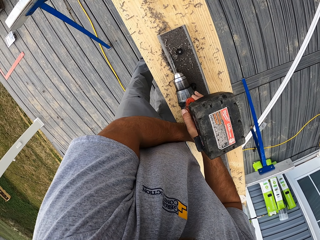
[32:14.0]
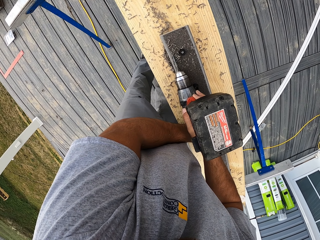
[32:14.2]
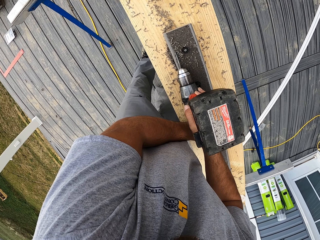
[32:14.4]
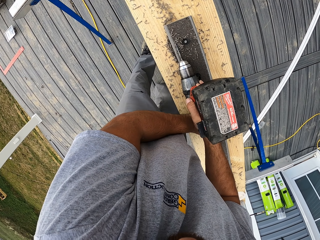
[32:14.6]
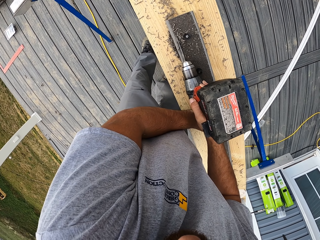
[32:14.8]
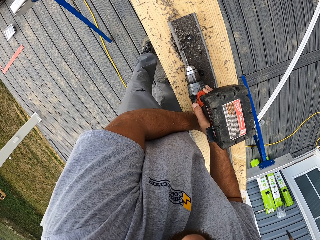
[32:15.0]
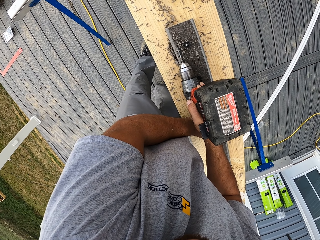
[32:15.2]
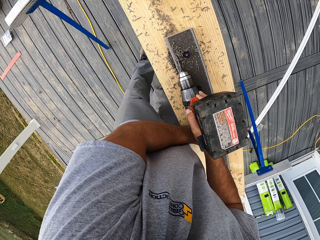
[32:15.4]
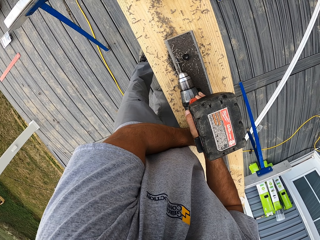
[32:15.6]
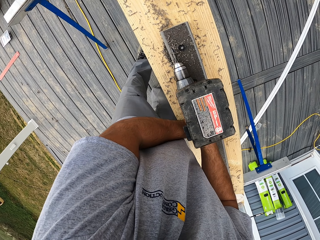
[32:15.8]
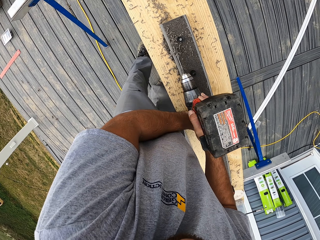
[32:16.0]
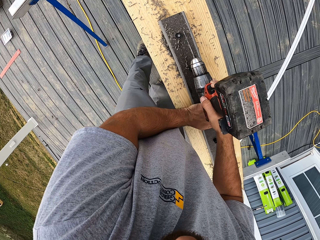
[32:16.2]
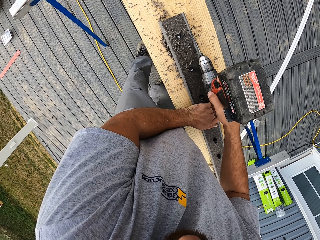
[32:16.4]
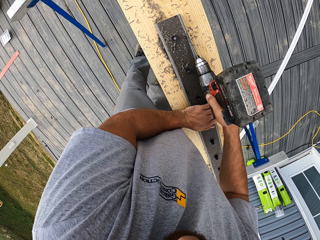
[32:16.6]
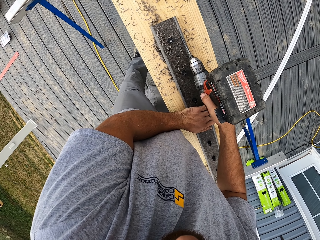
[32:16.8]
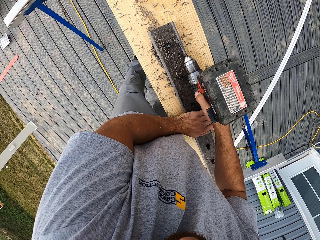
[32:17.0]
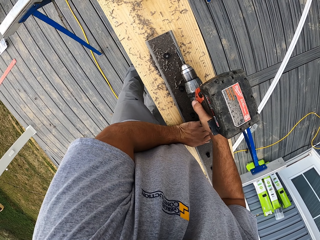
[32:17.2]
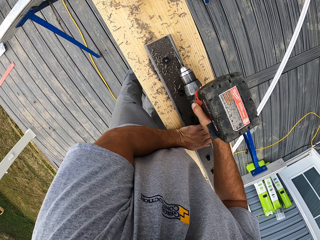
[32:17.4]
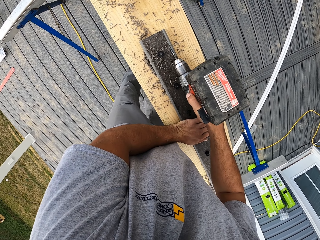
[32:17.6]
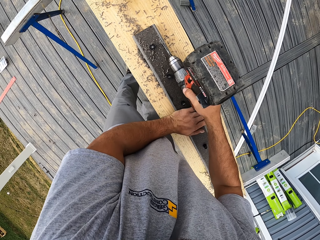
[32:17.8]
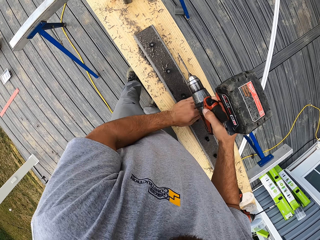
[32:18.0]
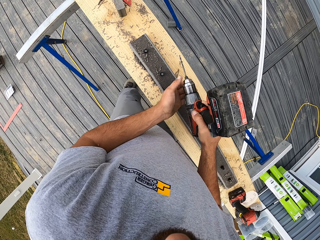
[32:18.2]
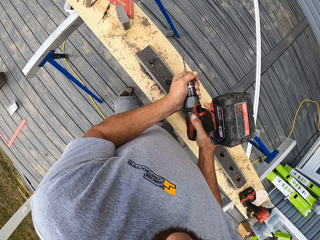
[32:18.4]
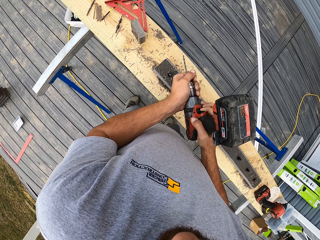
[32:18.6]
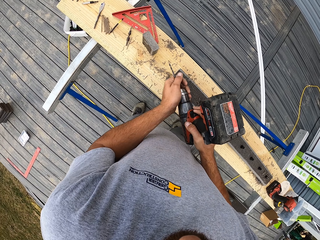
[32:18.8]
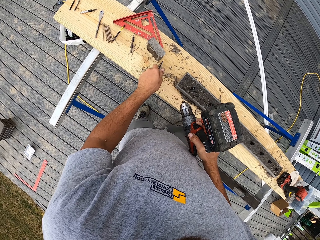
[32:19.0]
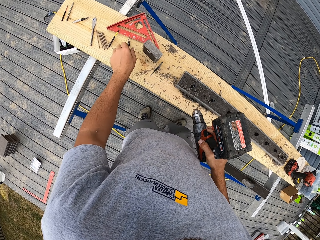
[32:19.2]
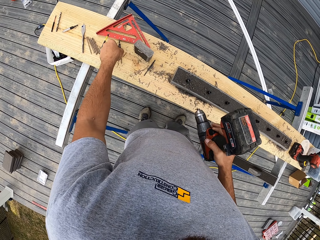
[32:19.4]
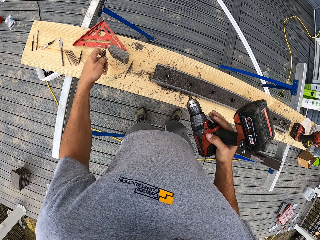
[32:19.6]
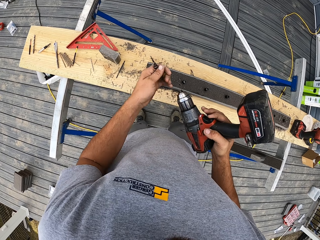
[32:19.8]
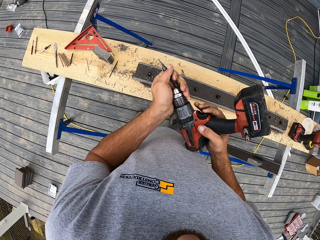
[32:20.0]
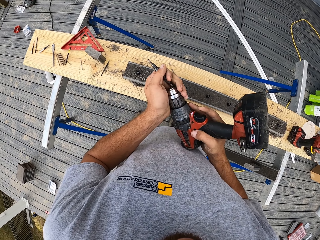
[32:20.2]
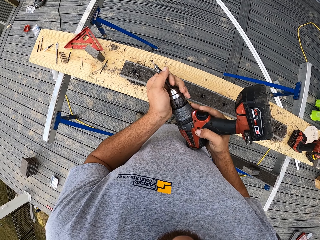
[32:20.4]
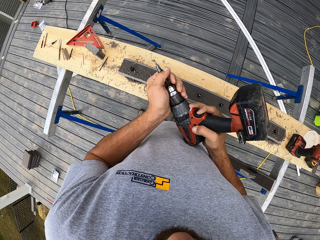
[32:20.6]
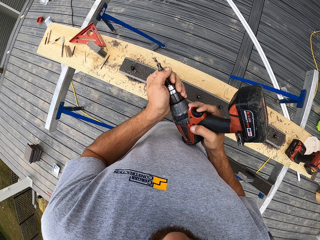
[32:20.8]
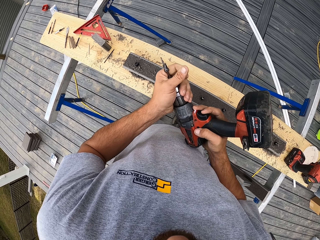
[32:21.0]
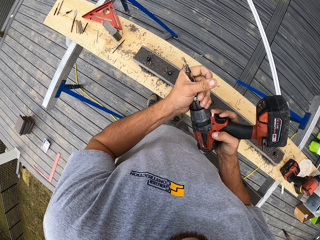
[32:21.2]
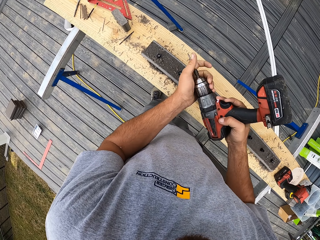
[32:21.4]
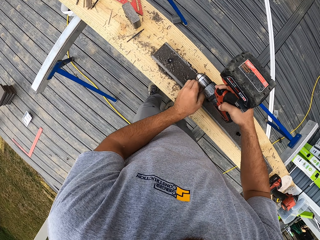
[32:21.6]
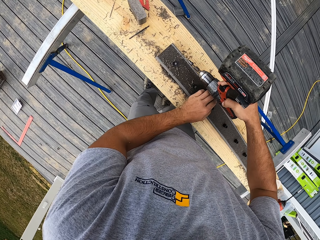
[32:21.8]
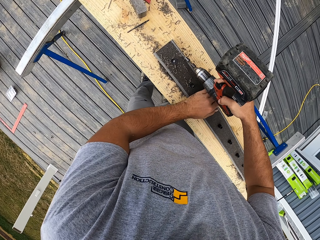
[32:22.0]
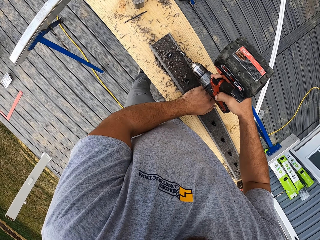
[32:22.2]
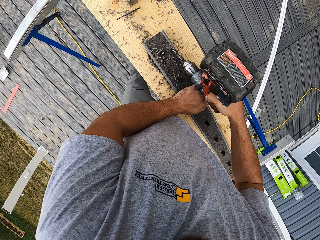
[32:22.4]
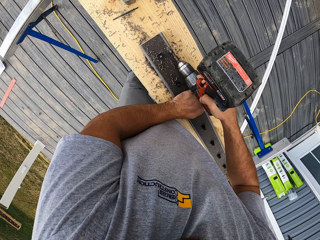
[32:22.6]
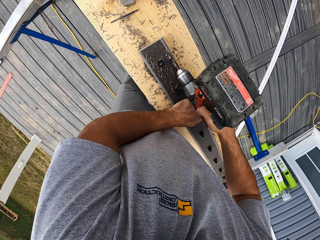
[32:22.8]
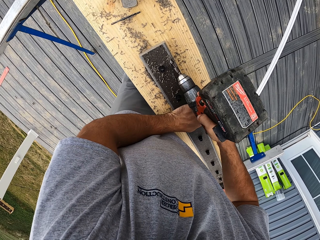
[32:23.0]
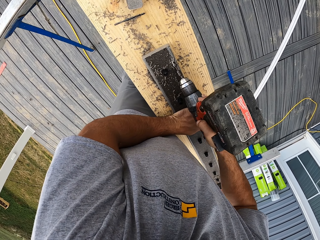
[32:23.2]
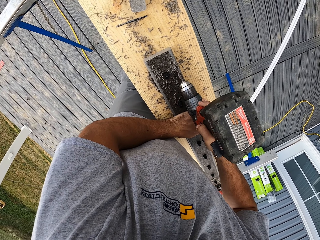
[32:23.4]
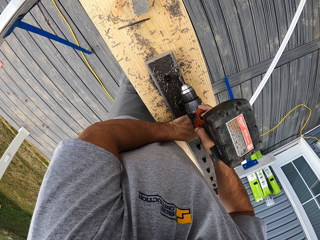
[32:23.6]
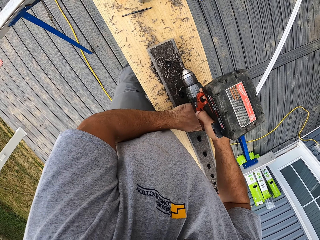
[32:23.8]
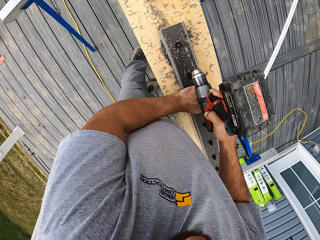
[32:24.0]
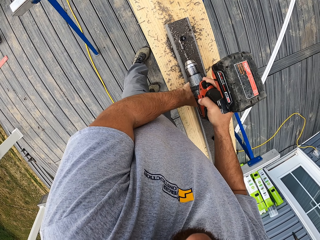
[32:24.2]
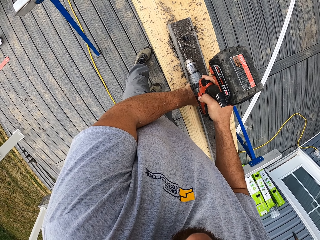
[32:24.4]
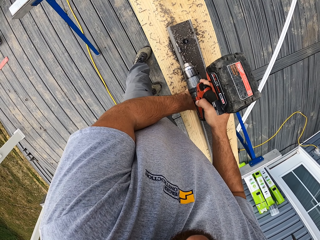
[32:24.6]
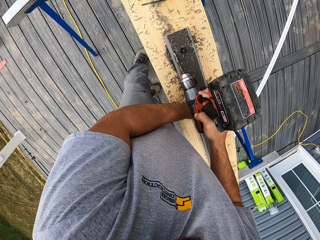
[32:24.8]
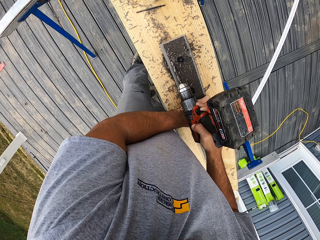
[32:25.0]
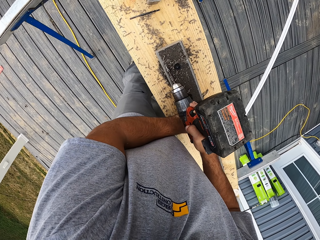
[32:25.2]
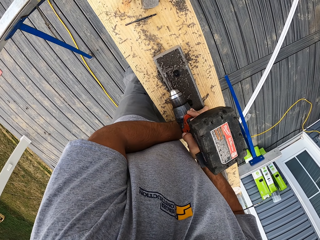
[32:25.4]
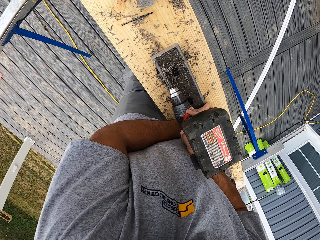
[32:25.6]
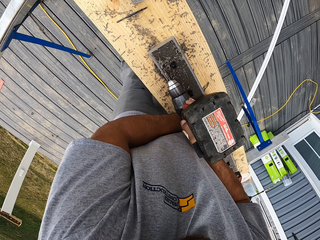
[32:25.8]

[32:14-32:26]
The camera wearer removes the drill bit and puts down the drill bit. They pick up a drill bit and insert the drill bit in the driller. They tighten the drill. They drill the wood.

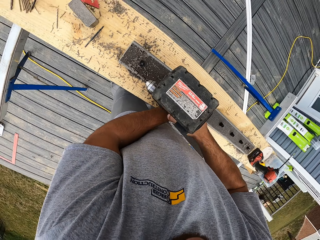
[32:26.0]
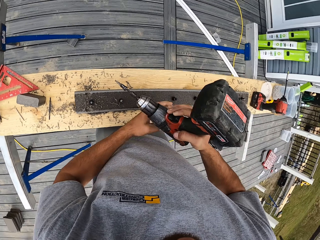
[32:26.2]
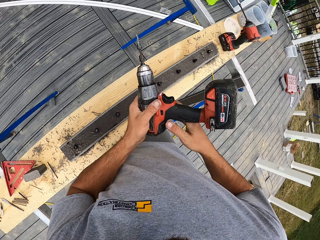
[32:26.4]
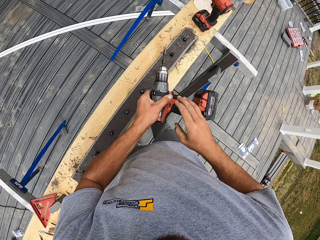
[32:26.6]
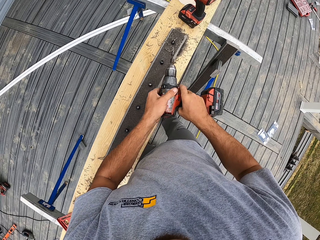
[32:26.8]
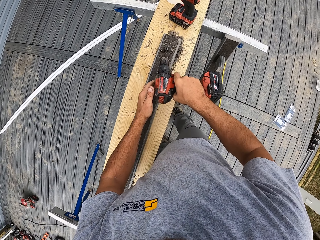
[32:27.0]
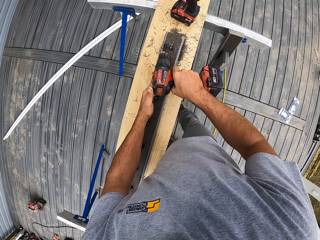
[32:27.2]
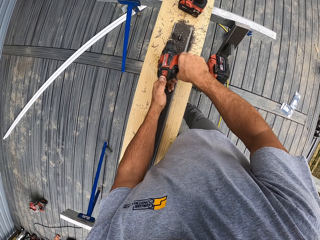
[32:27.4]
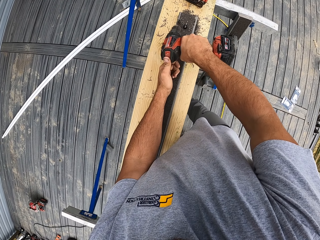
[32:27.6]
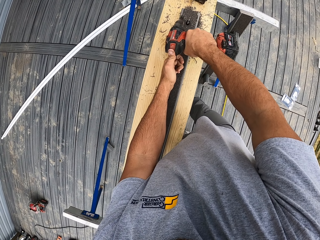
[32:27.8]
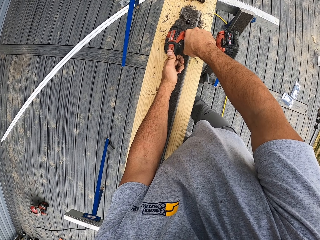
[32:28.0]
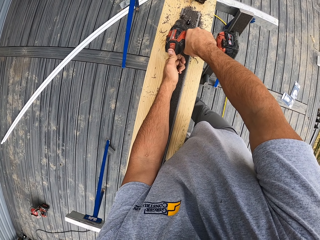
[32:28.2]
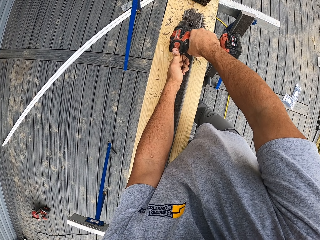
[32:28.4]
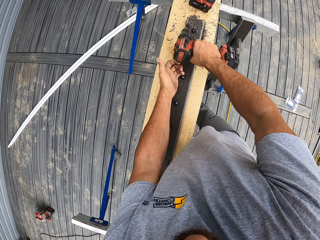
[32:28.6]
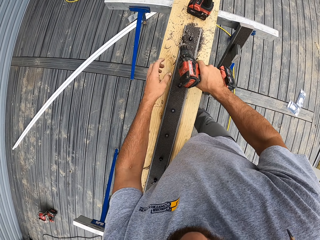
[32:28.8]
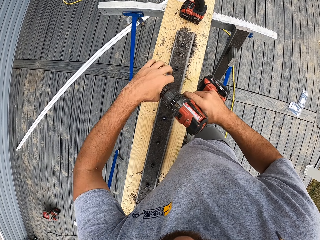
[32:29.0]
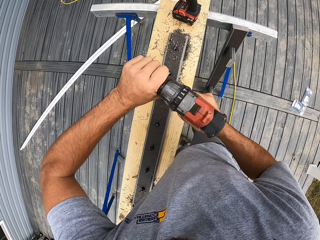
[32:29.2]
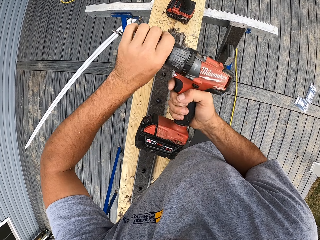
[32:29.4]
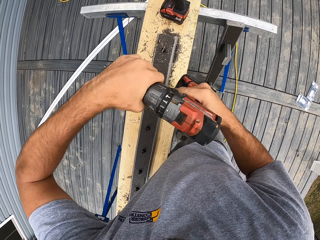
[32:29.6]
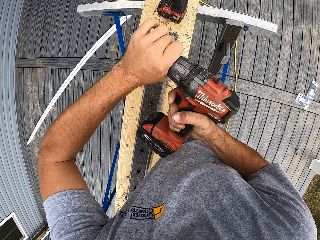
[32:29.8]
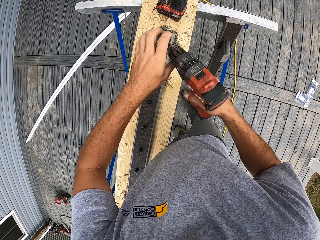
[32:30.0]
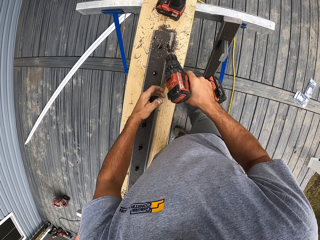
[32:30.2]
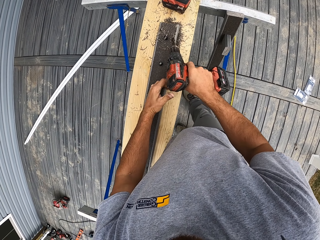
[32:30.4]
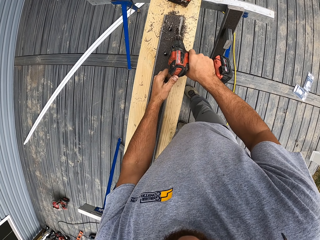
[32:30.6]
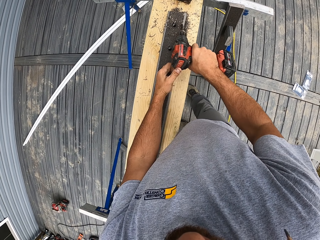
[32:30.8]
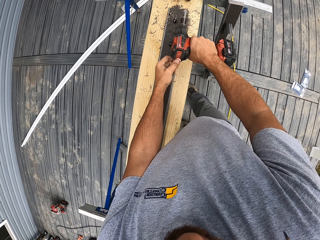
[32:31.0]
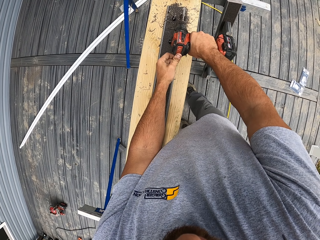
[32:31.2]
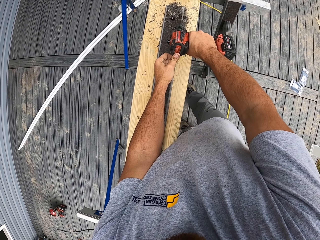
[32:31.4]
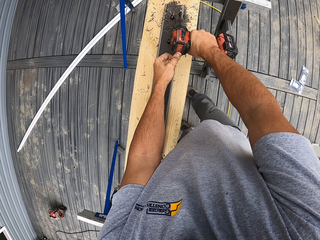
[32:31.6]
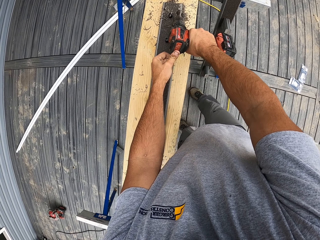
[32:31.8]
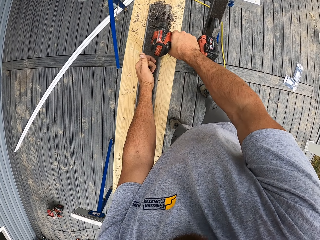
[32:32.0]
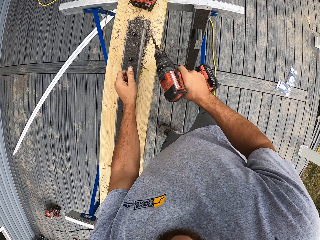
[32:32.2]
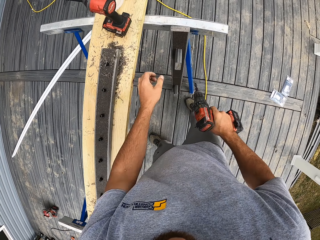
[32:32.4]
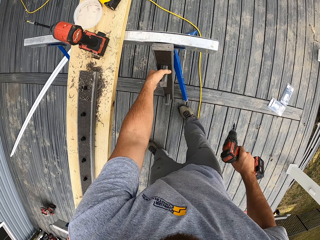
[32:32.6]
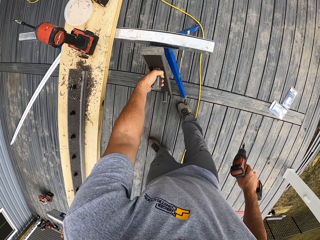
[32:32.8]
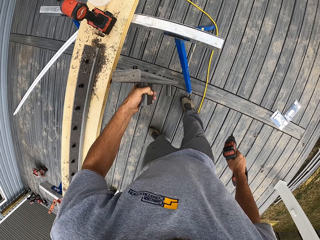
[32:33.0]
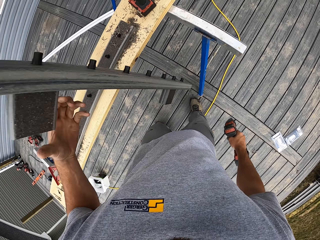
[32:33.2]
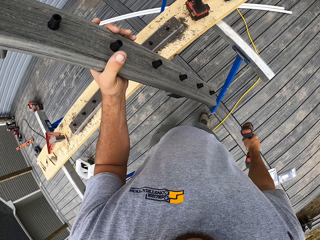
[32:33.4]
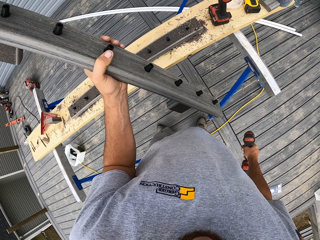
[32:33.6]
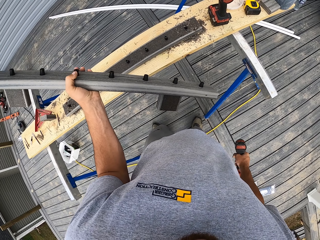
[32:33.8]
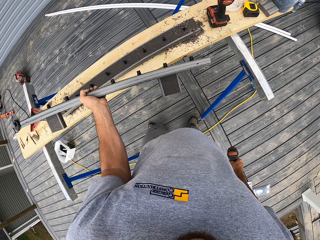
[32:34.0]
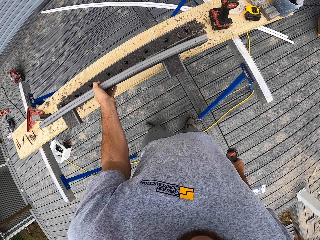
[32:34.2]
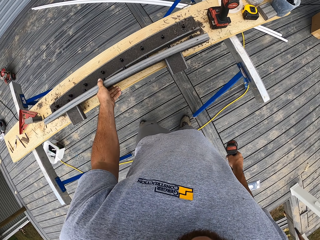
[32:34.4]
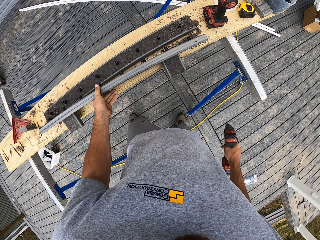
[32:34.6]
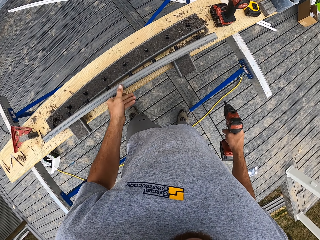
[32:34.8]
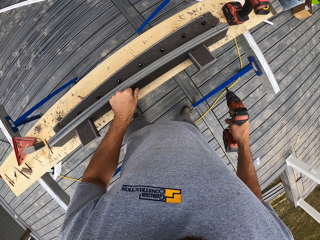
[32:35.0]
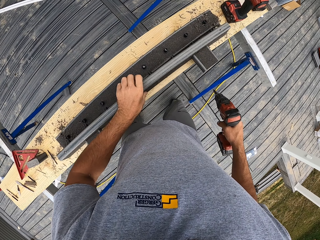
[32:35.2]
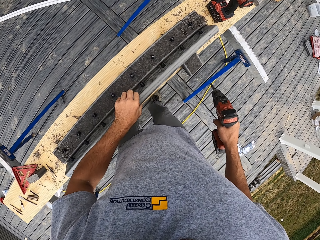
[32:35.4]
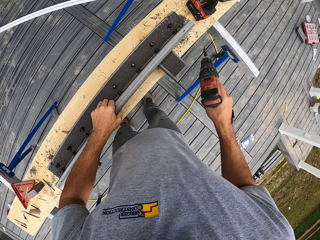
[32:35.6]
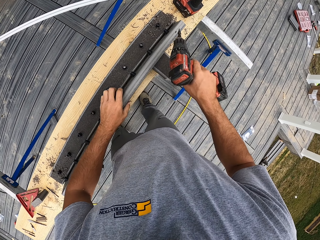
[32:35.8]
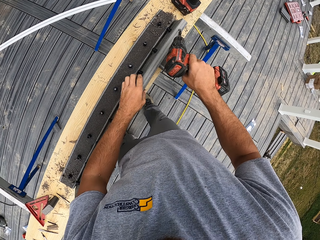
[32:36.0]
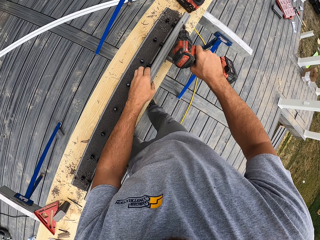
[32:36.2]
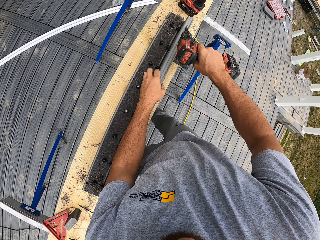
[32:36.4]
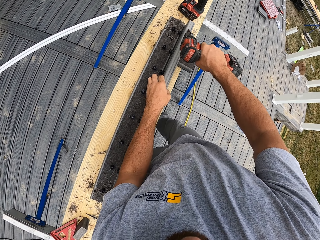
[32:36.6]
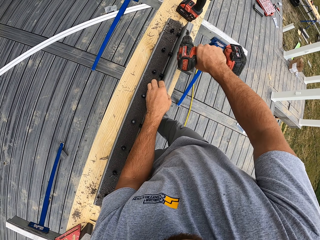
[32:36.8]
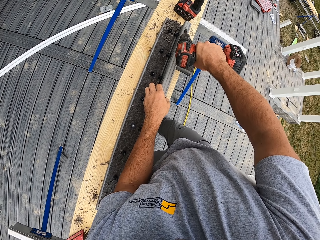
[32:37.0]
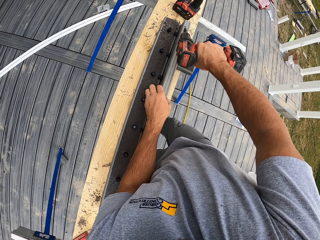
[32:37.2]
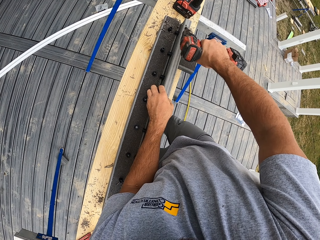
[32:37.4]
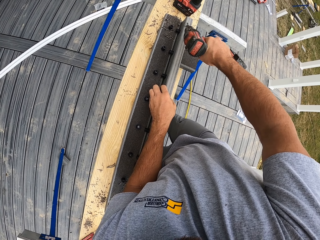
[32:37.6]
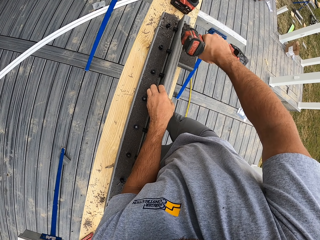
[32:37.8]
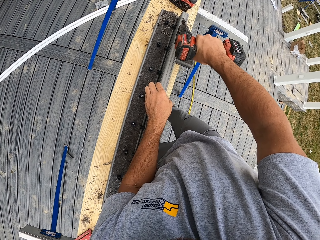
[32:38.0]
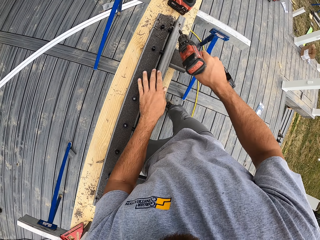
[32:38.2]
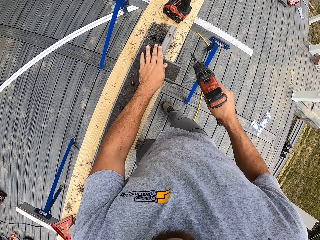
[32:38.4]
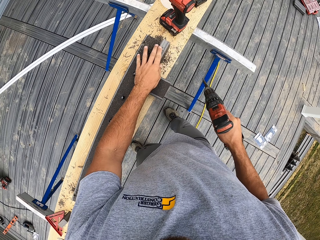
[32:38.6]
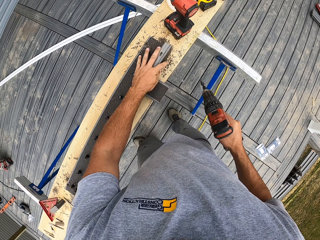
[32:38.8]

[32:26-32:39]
The camera wearer lifts a hand up and drills the rail or wood. They twist the chuck of the driller. They drill the wood. They pick up the wood, throw the wood up, and put the wood down. They drill the wood.
